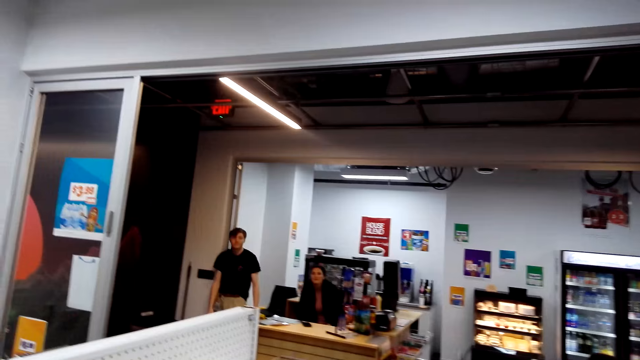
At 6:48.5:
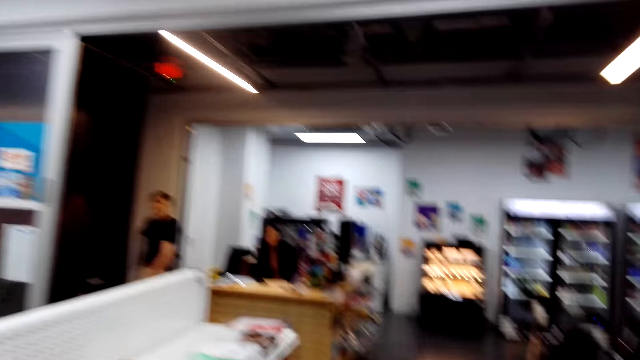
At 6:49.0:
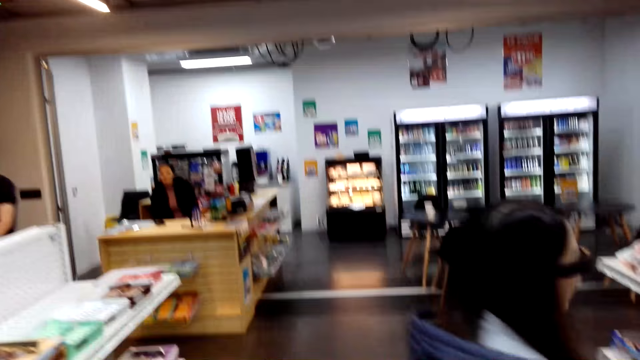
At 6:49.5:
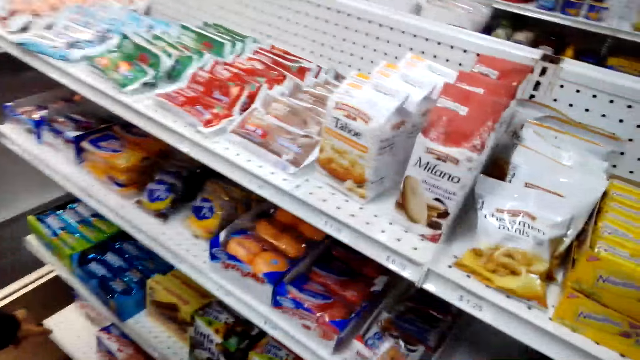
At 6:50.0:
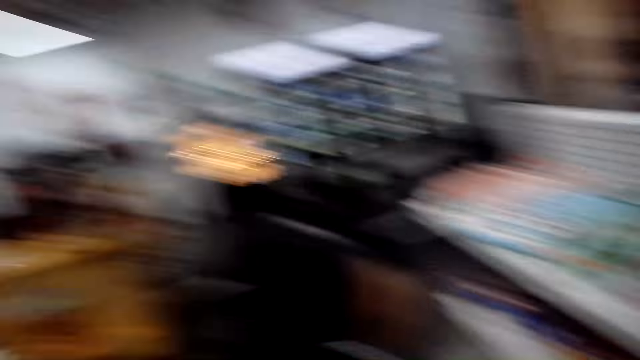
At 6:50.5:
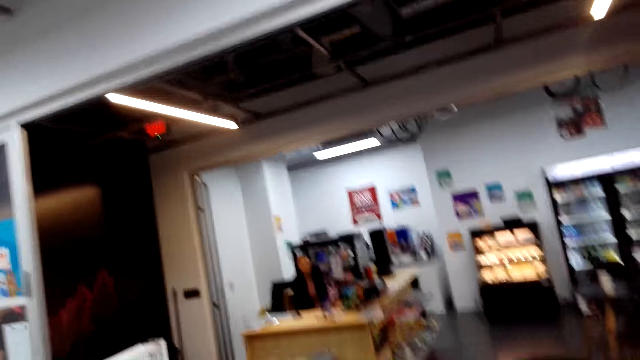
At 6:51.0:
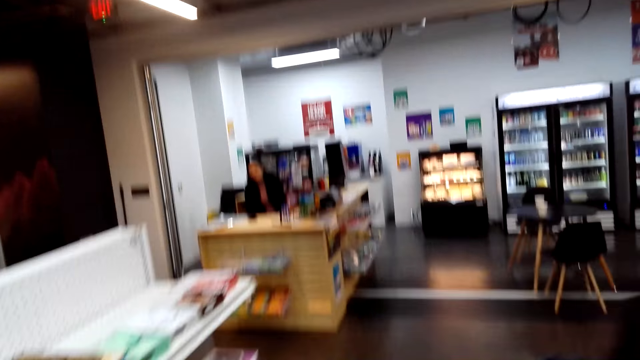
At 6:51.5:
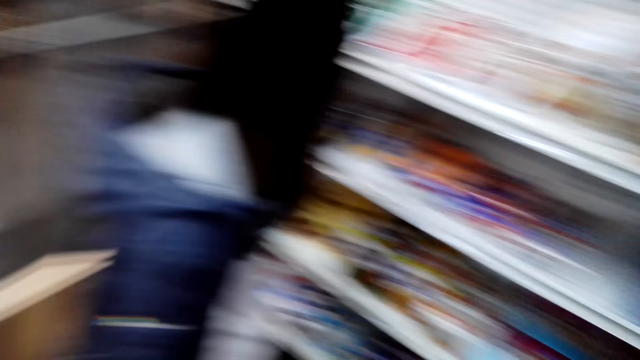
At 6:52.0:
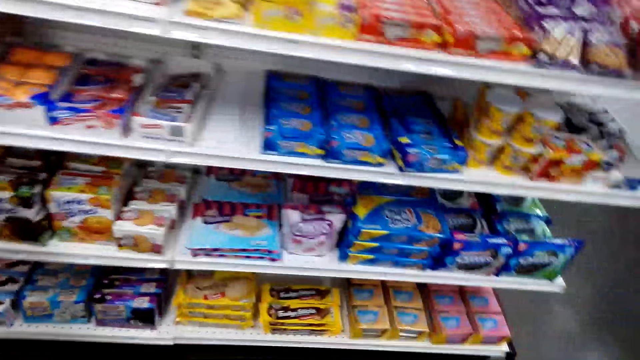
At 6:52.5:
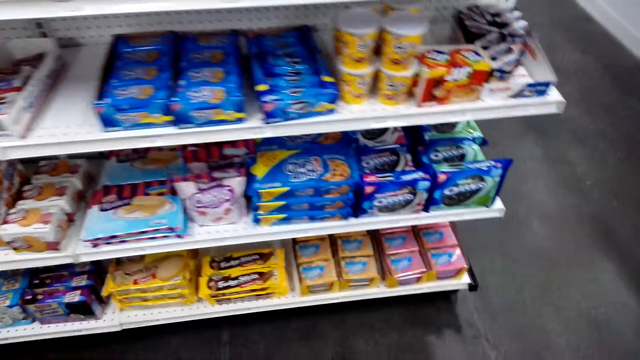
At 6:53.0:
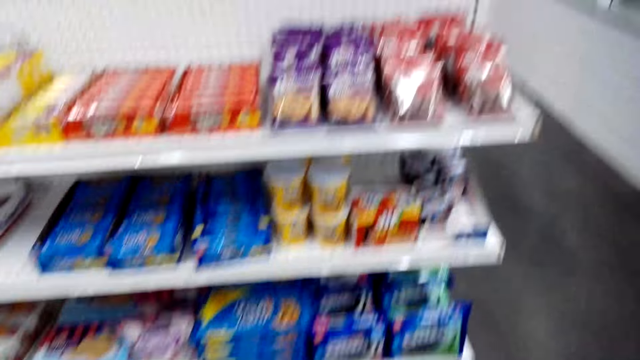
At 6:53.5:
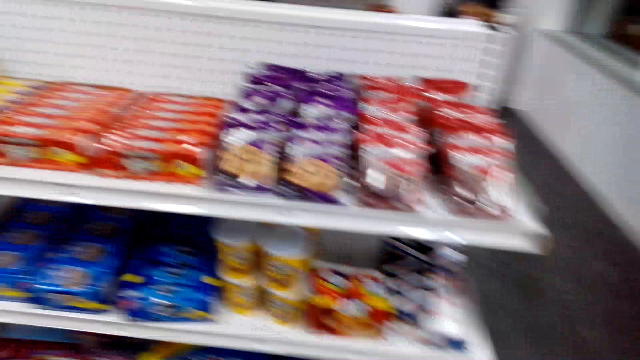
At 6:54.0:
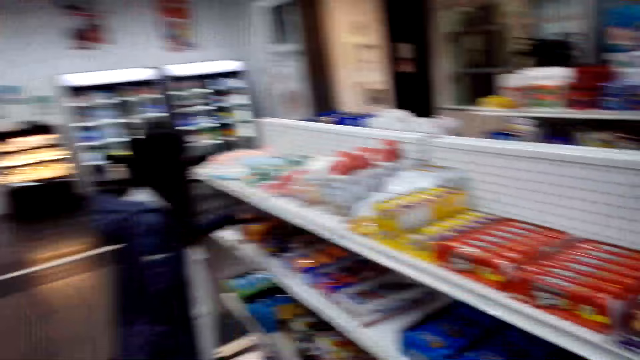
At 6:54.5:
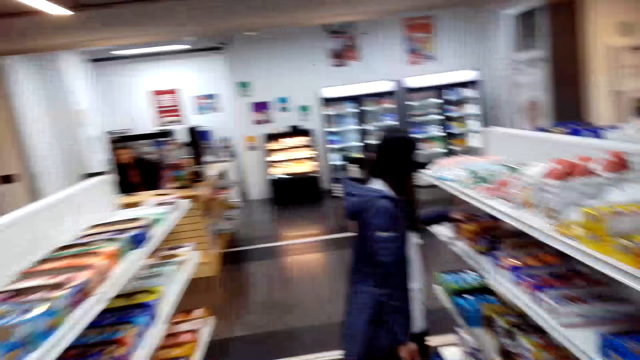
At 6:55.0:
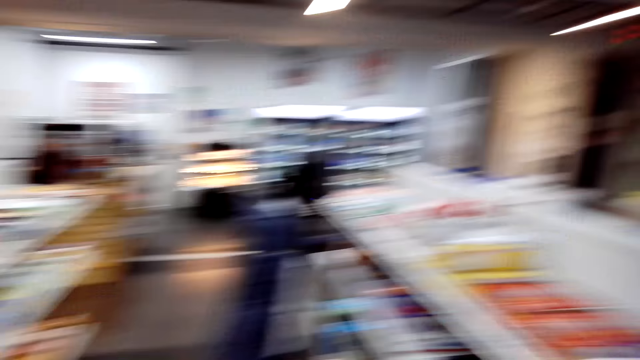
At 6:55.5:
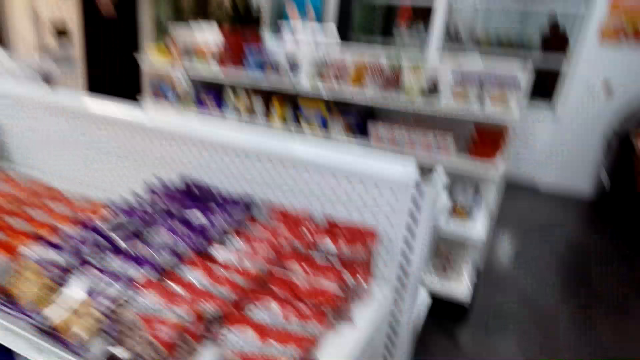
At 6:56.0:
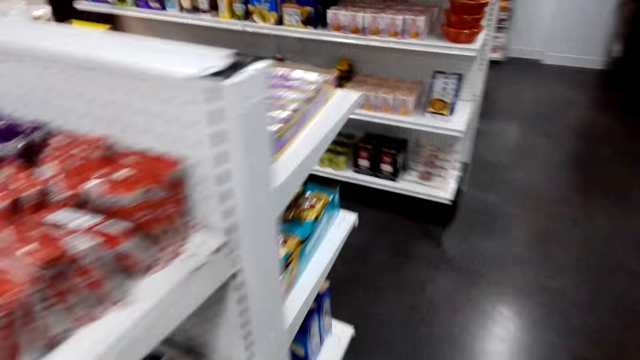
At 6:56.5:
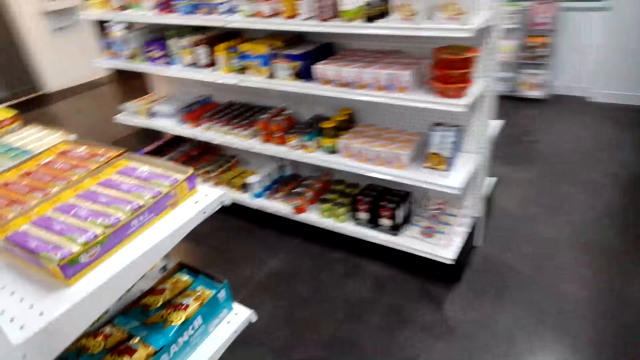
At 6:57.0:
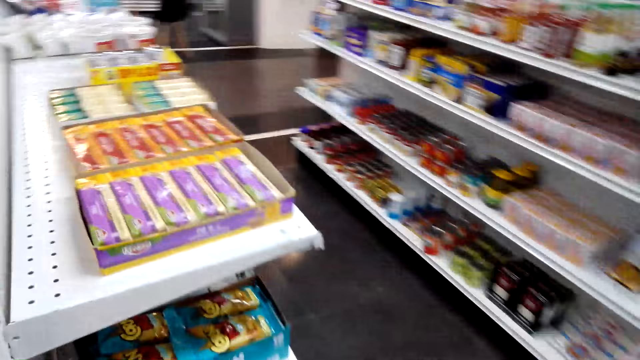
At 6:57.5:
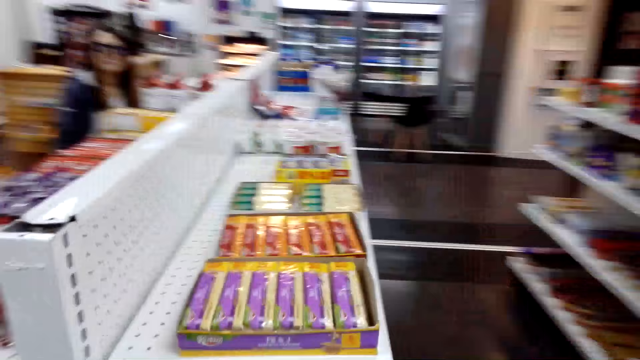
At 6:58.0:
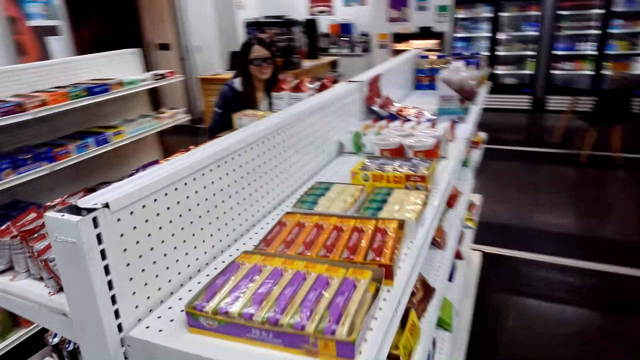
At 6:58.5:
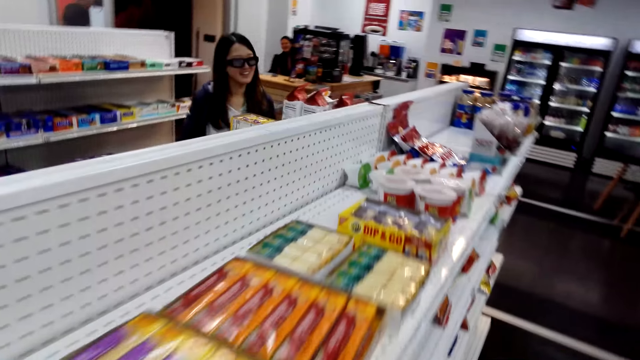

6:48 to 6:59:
A lady stands from a chair. The man walks in the store. The lady speaks to the camera wearer. They laugh and walk in the store.

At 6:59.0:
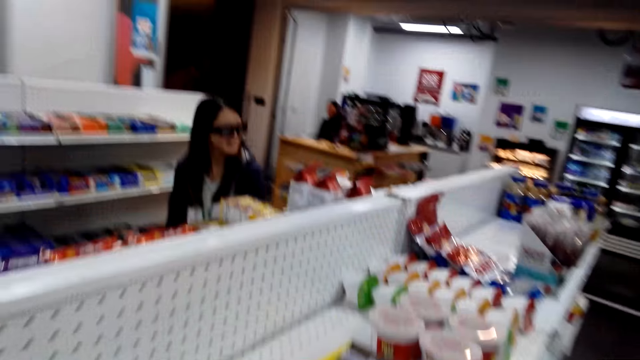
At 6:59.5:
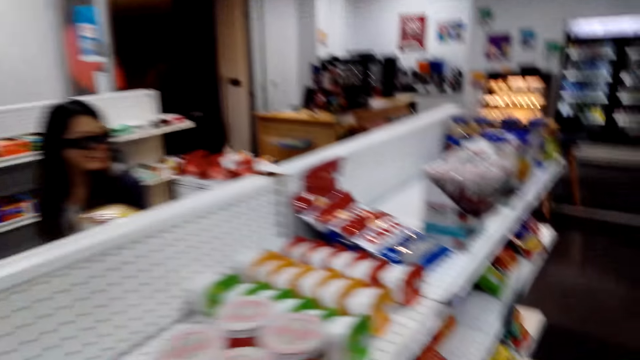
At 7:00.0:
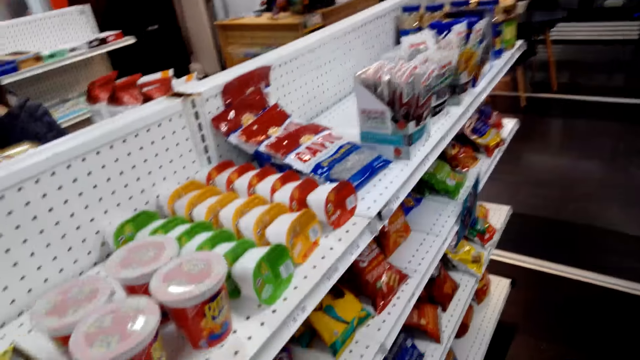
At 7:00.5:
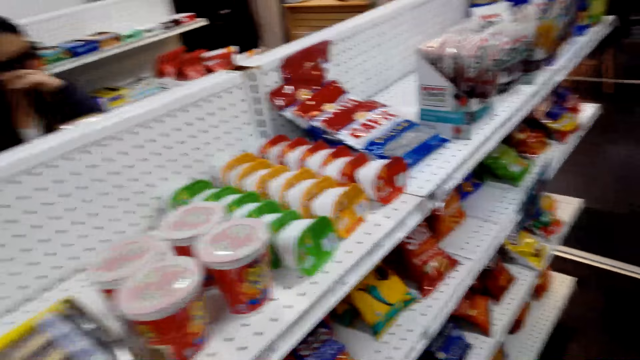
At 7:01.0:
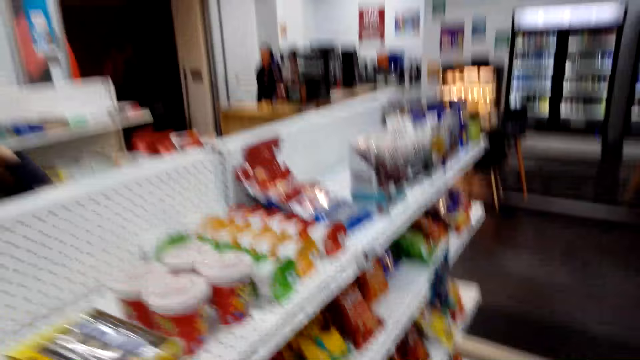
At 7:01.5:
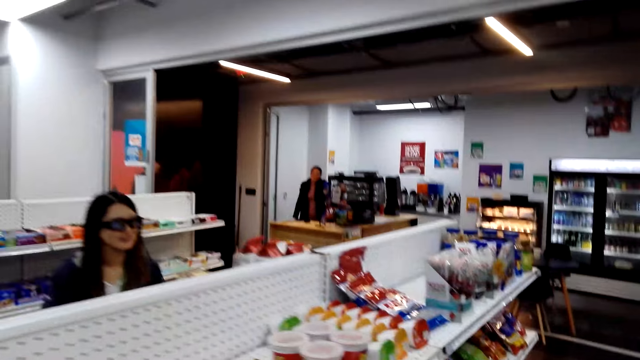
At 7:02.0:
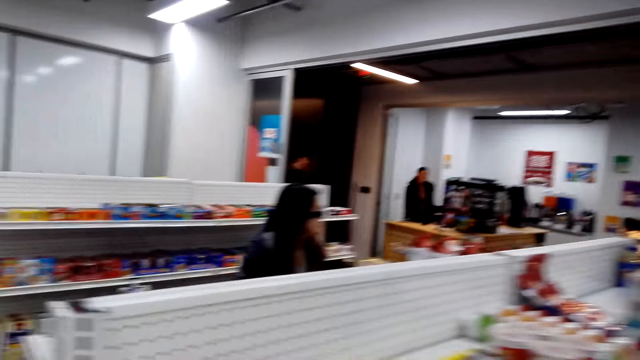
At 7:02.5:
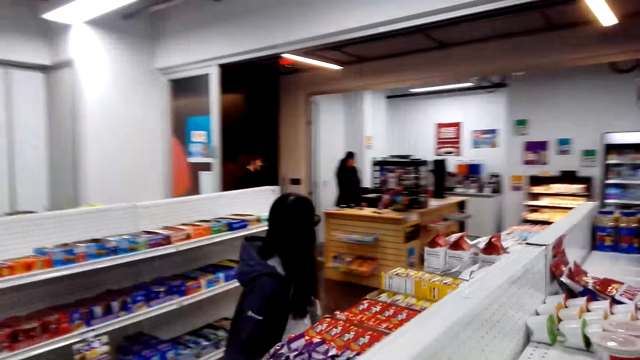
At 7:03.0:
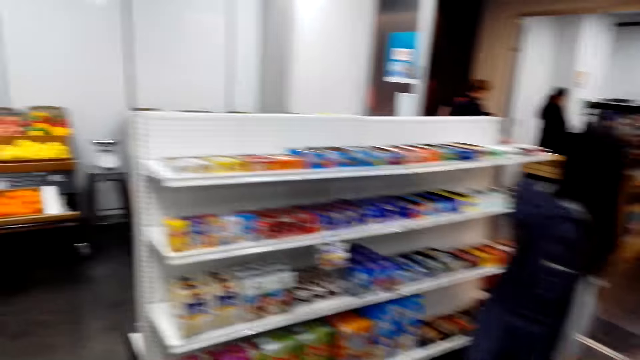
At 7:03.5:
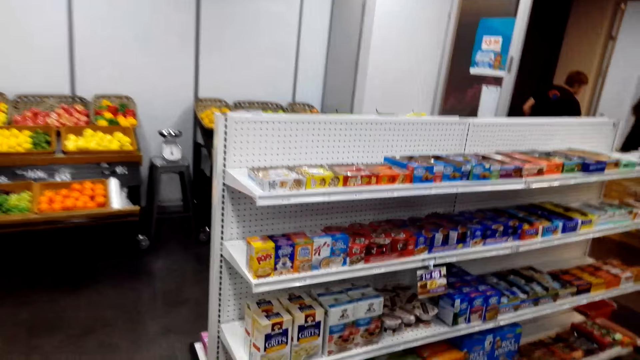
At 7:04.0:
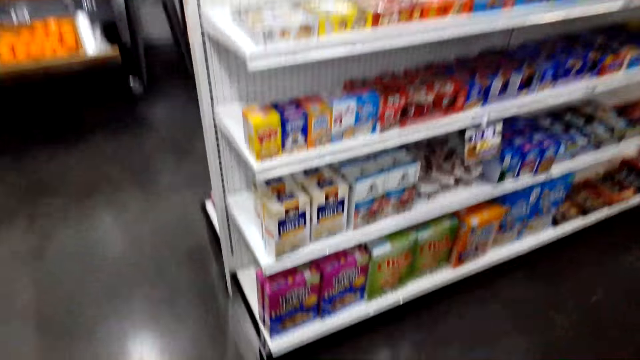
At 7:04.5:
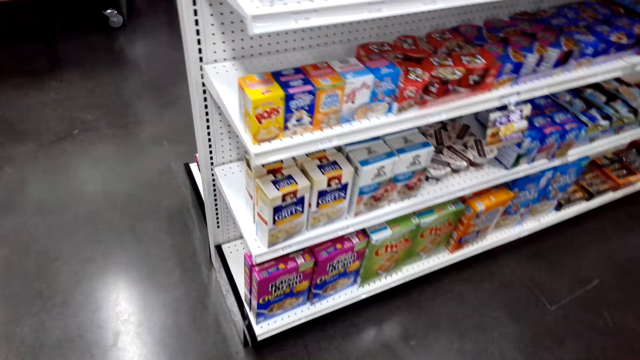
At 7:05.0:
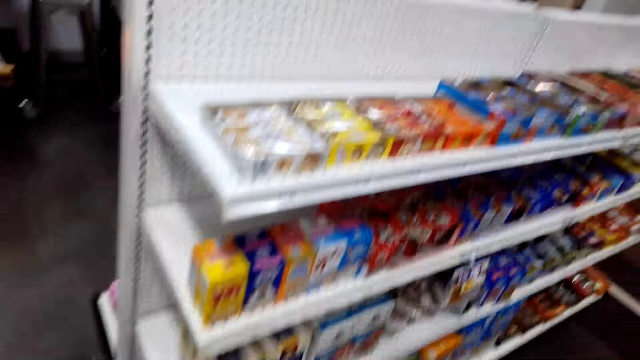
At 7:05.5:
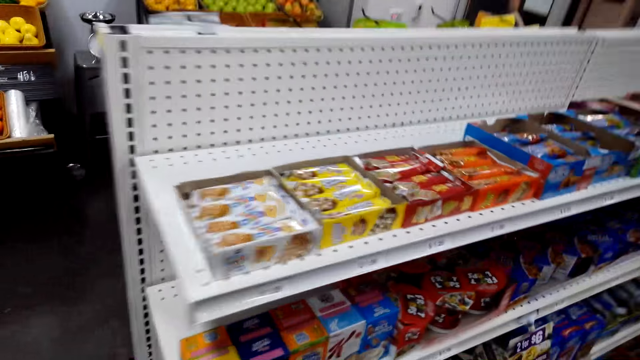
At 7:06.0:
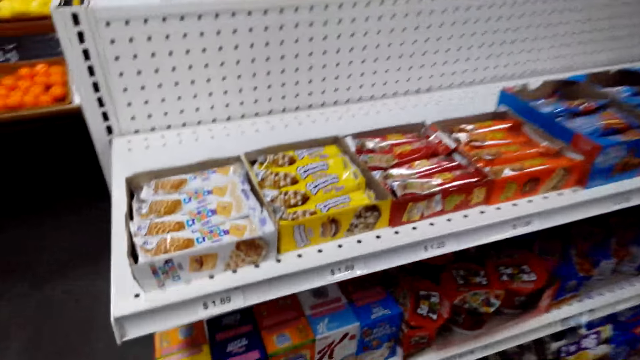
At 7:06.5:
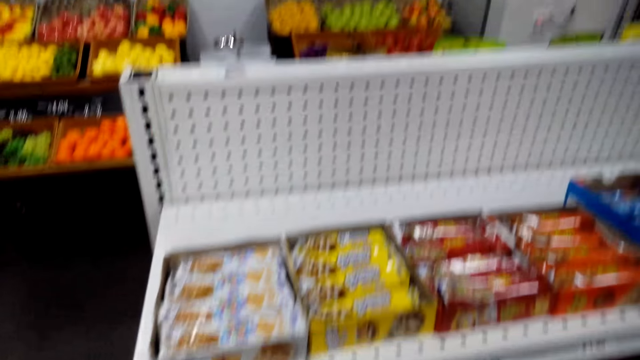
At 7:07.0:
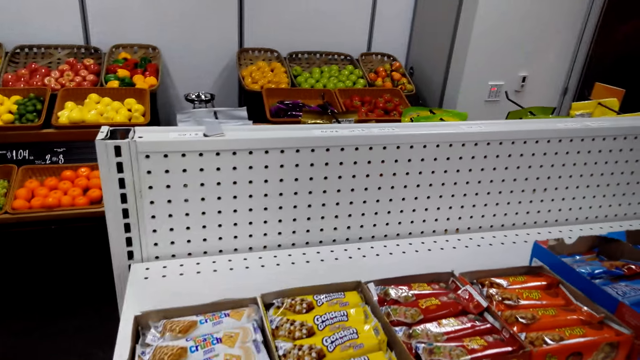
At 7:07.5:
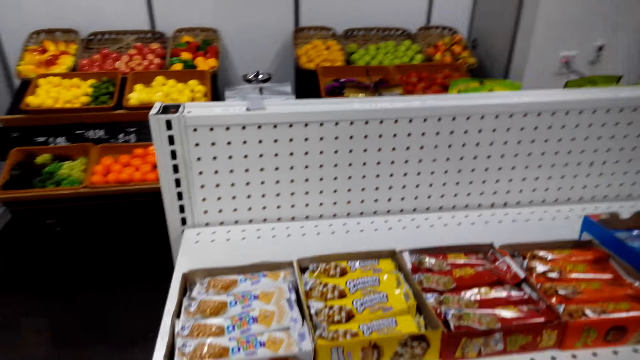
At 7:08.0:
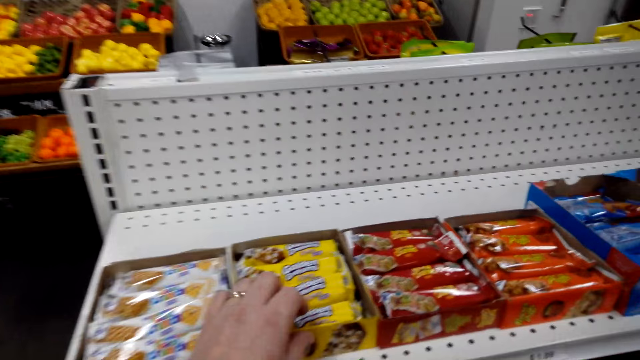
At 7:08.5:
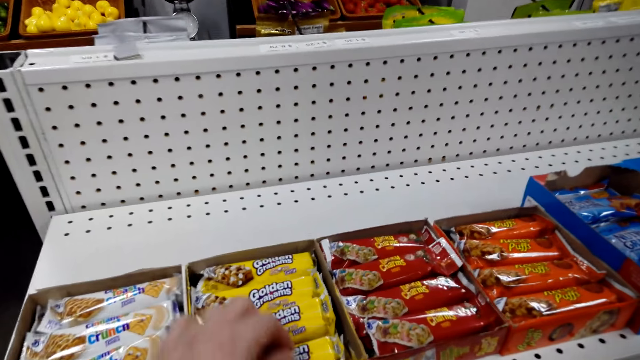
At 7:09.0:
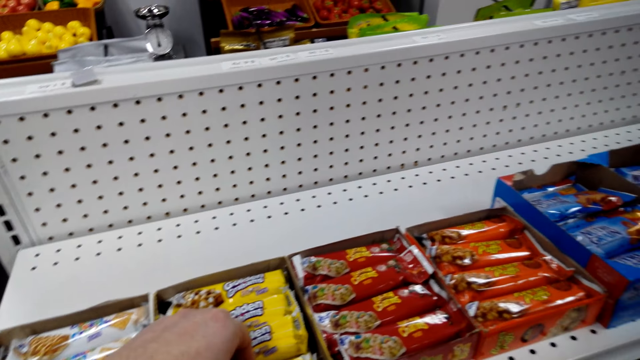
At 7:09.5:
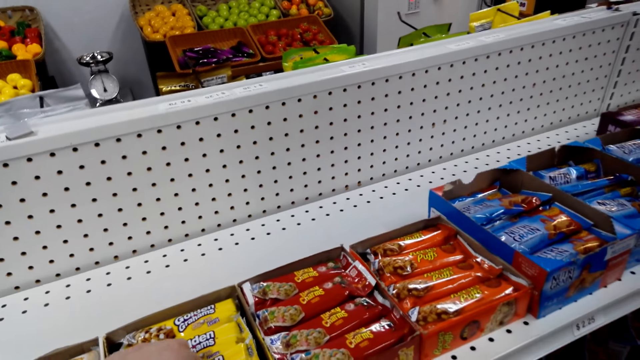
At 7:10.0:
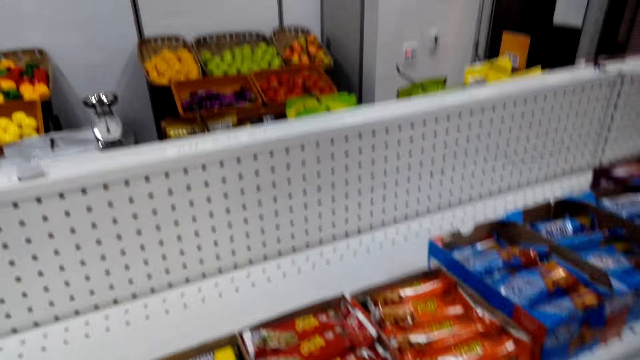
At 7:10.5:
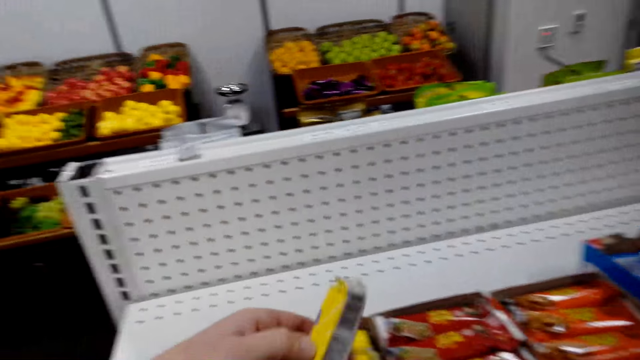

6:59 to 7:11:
The first lady rubs her face. The other lady stands at the desk and walks at the desk. The camera wearer laughs. The first lady stands at the shelves. The camera wearer stands at the shelf. They check the Golden Grahams on the shelf.
